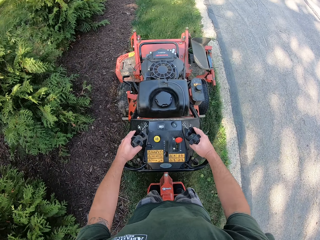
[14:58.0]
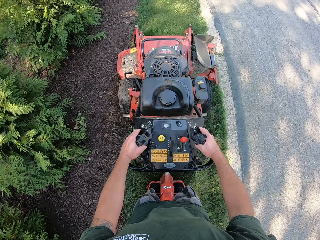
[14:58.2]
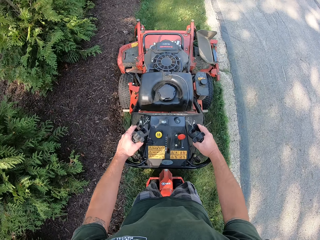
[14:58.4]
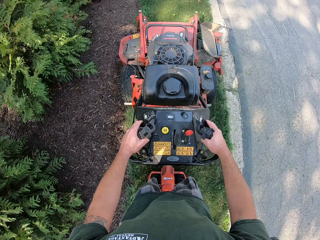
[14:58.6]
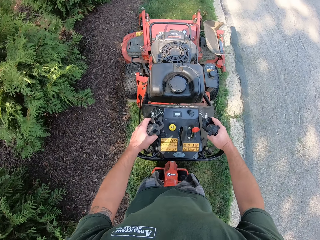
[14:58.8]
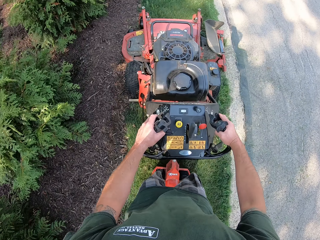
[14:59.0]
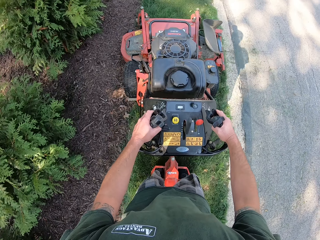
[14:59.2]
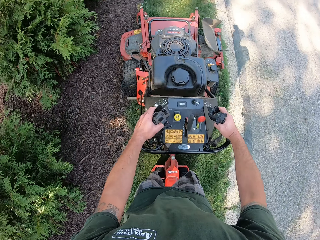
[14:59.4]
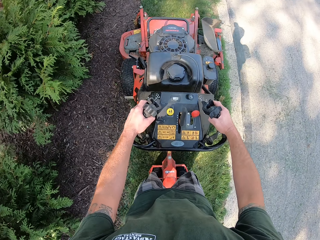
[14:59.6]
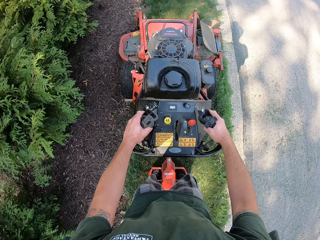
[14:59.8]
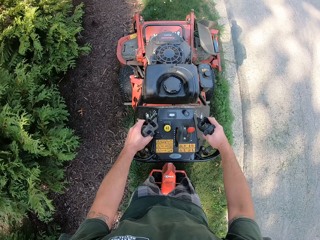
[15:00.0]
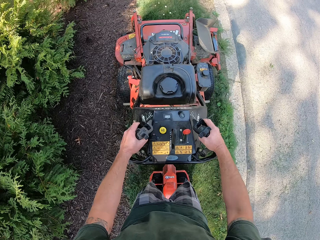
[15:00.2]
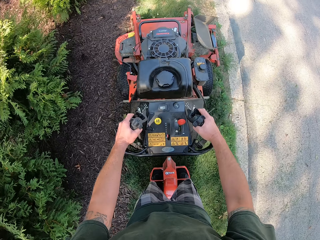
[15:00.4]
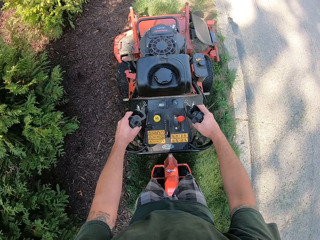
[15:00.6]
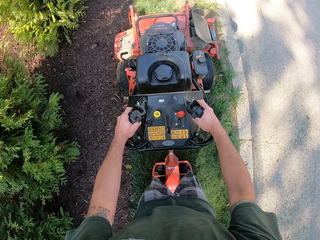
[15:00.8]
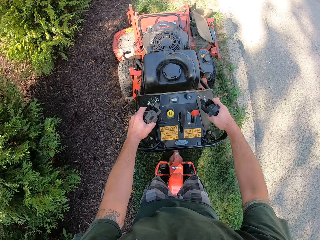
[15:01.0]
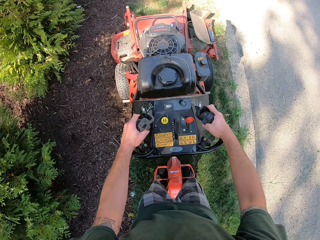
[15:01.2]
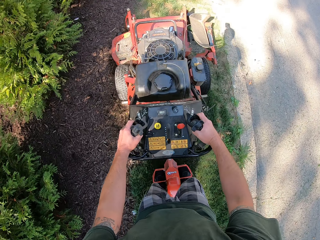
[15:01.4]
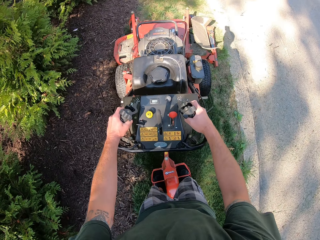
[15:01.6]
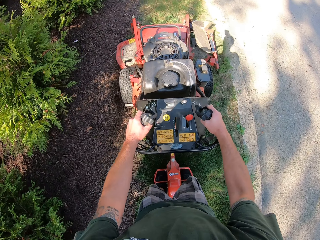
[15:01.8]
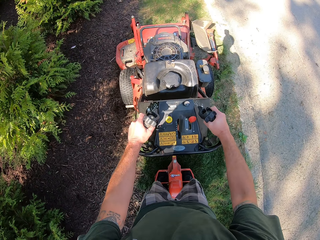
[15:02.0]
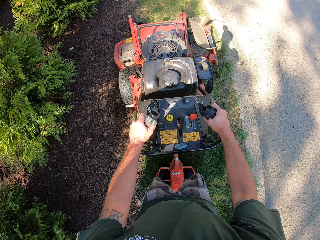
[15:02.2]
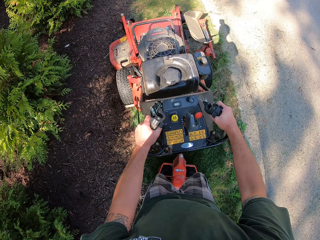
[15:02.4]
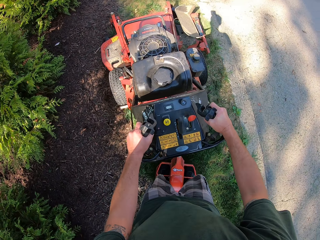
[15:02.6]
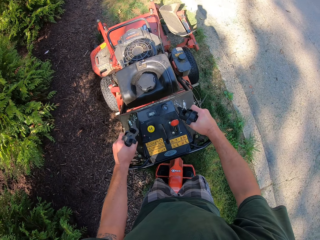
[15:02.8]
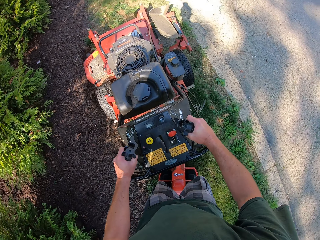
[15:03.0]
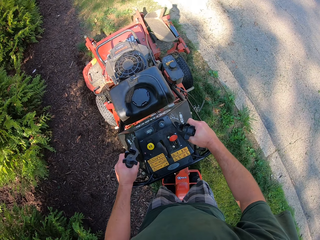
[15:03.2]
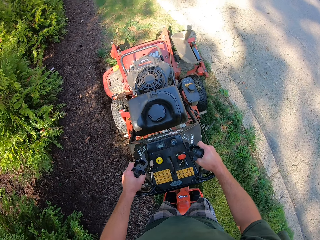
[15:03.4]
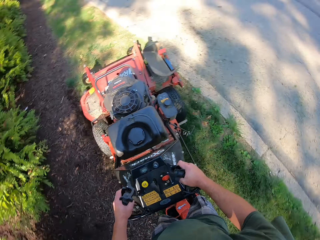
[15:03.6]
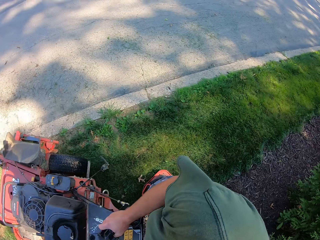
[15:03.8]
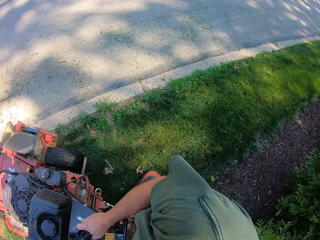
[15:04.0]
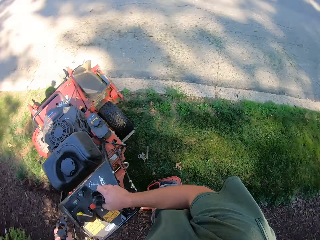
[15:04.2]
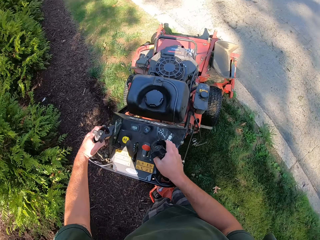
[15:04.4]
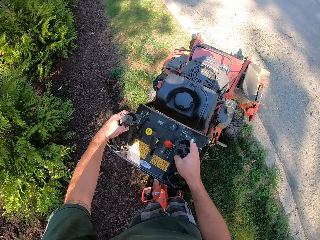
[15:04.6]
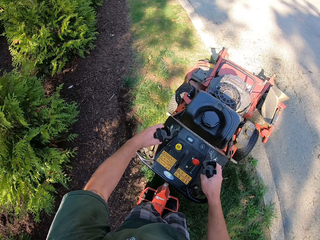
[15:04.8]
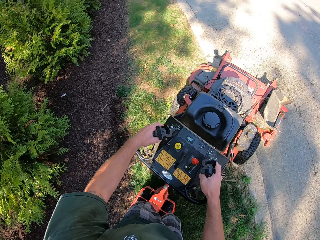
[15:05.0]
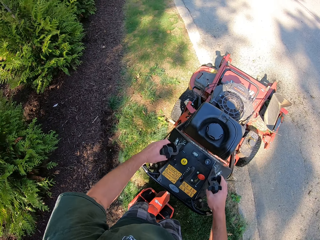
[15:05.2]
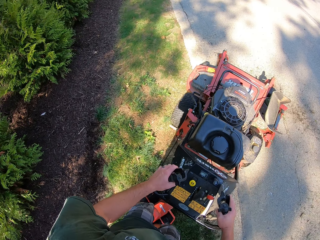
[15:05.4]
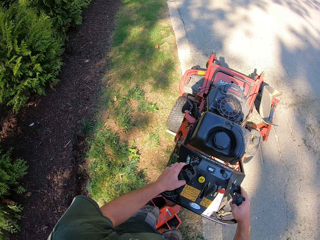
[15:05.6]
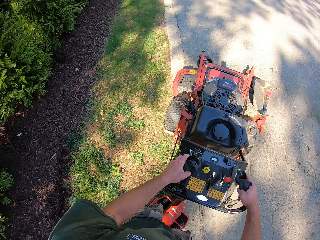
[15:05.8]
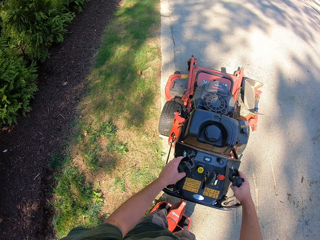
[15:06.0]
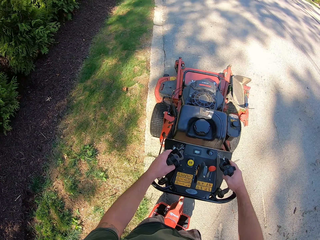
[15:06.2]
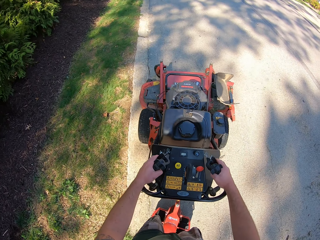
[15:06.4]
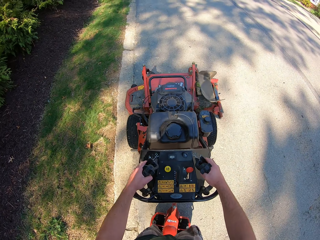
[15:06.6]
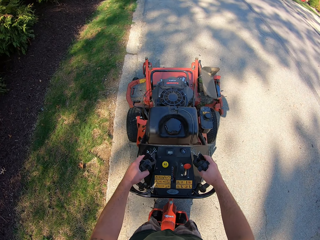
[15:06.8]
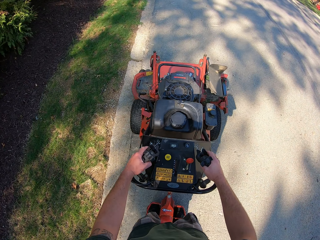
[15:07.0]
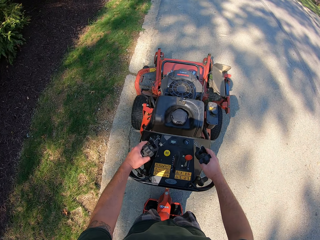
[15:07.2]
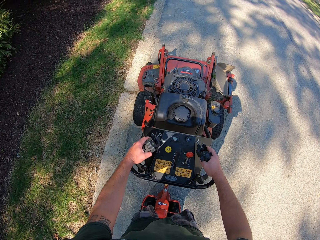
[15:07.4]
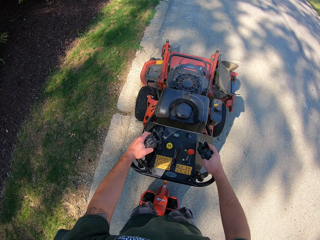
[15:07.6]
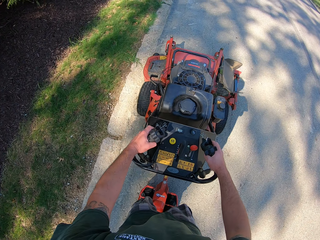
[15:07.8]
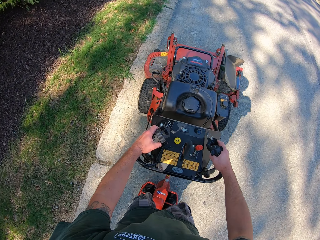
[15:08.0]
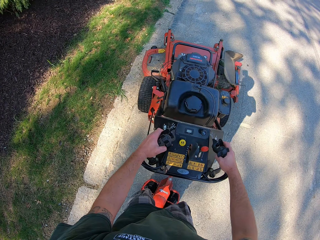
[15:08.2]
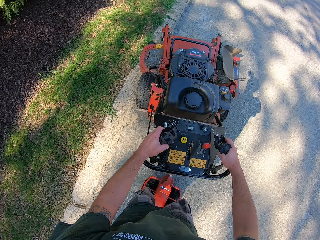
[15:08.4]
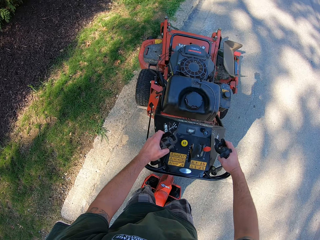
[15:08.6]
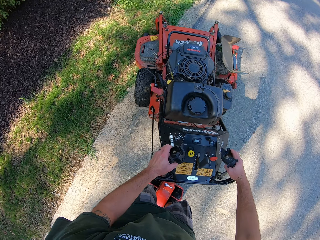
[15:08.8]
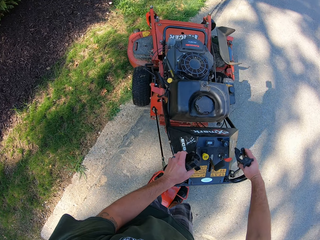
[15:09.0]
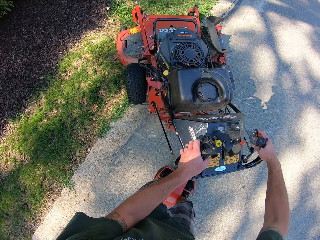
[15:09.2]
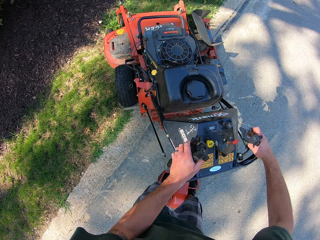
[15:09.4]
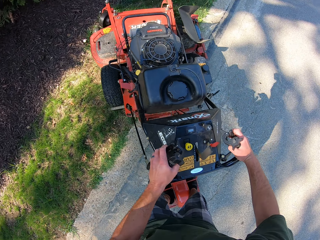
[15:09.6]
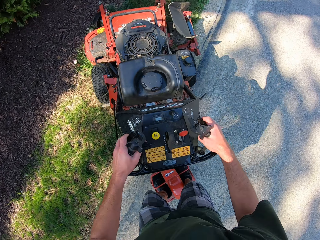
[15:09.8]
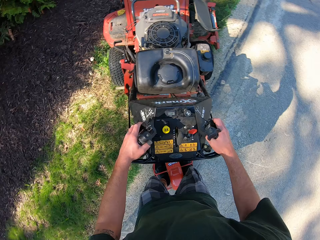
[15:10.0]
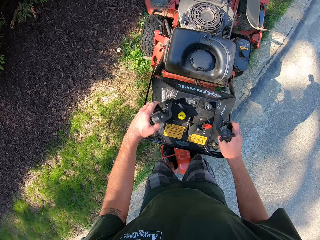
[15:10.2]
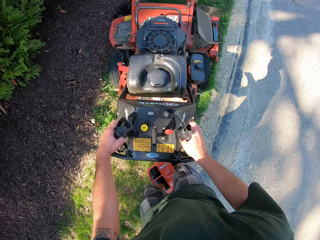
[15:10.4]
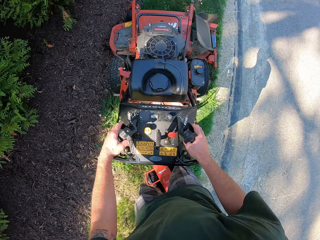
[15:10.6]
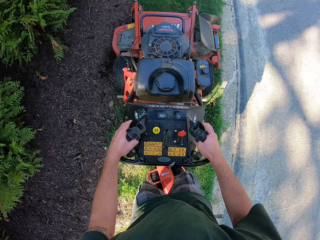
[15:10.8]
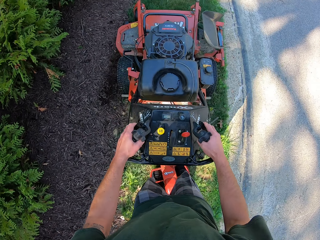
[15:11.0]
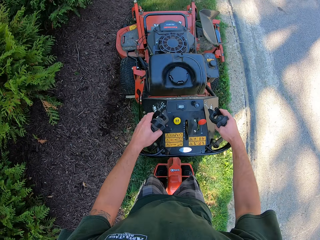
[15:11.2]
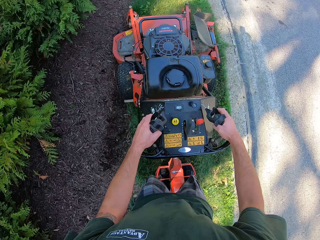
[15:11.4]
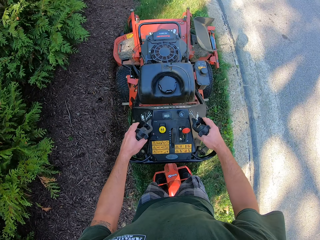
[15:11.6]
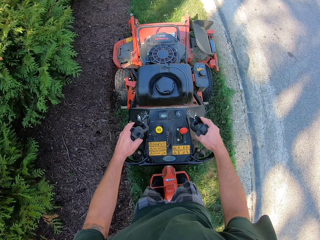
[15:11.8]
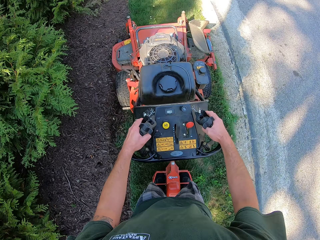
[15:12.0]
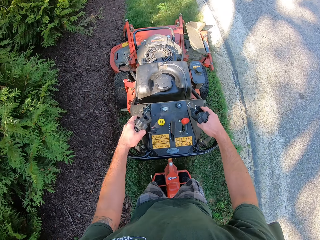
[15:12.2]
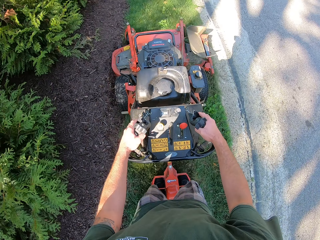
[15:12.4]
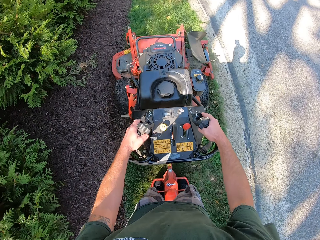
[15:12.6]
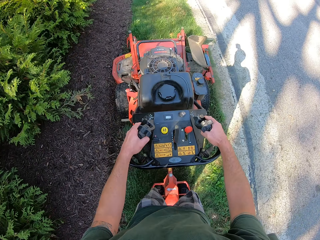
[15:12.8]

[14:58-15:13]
The camera wearer stops the lawn mower. They reverse the lawn mower. They drive the lawn mower on a tarred road. They look around. They drive the lawn mower on the lawn. They cut the grass with the ride-on lawn mower on the ground.

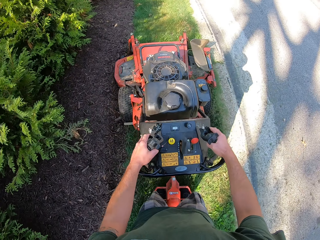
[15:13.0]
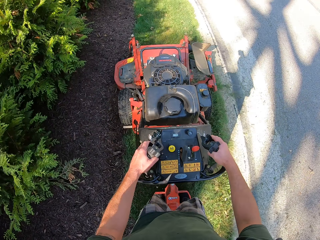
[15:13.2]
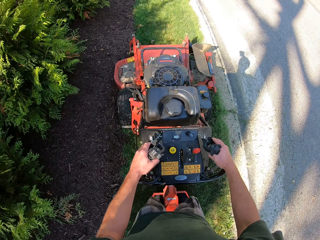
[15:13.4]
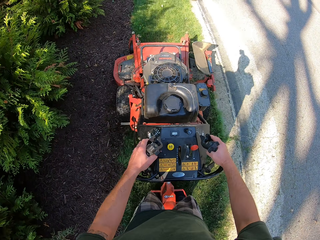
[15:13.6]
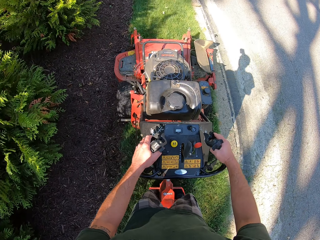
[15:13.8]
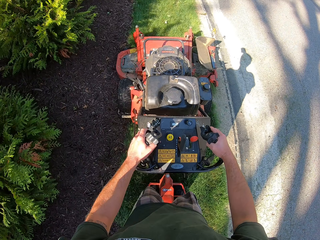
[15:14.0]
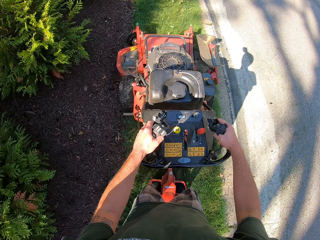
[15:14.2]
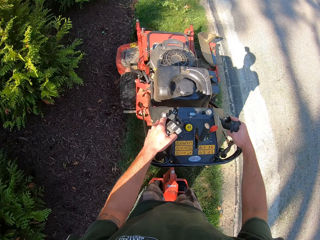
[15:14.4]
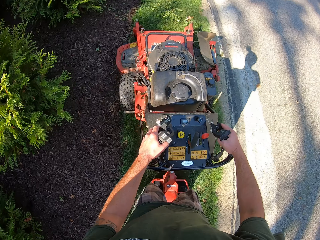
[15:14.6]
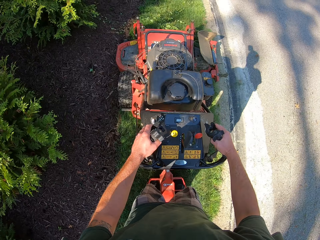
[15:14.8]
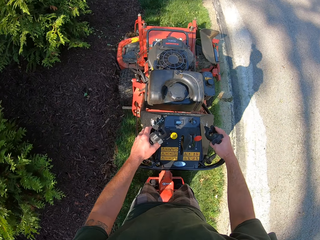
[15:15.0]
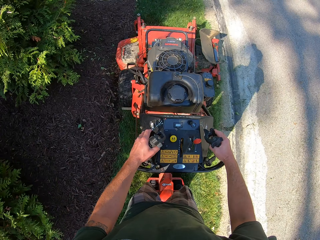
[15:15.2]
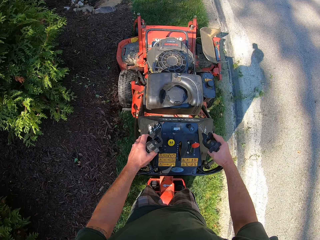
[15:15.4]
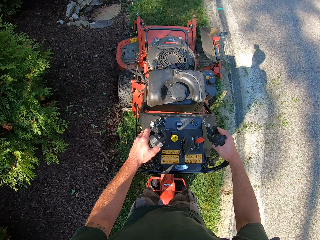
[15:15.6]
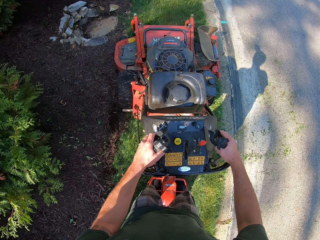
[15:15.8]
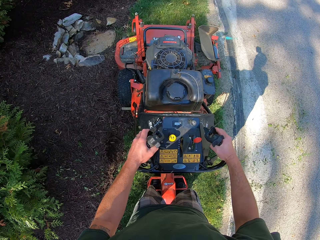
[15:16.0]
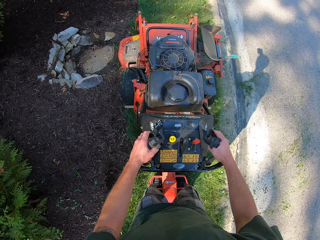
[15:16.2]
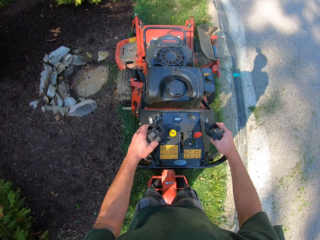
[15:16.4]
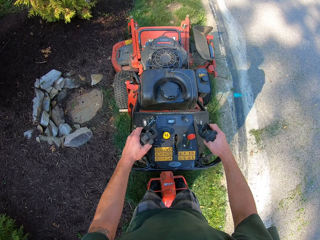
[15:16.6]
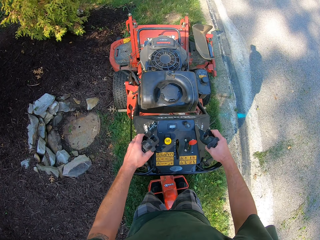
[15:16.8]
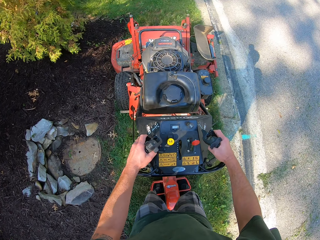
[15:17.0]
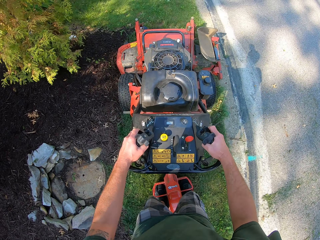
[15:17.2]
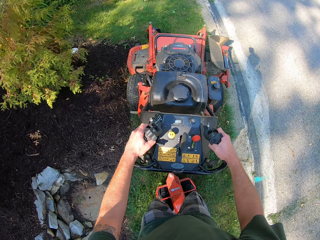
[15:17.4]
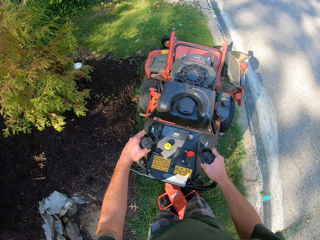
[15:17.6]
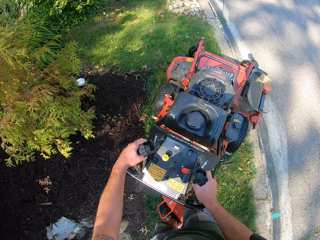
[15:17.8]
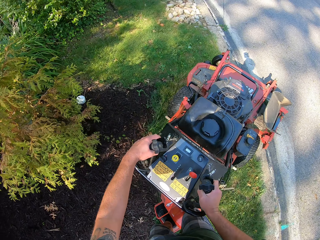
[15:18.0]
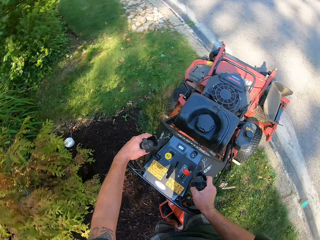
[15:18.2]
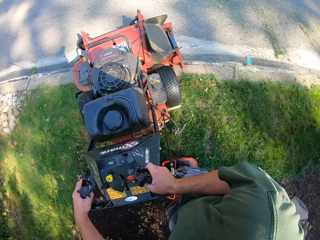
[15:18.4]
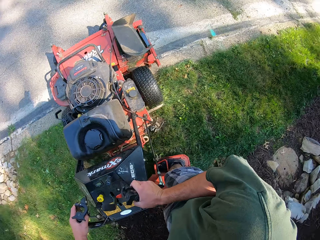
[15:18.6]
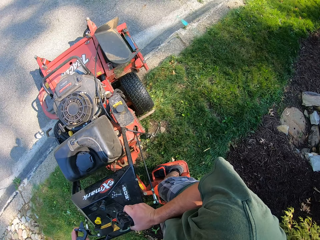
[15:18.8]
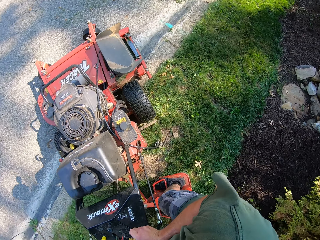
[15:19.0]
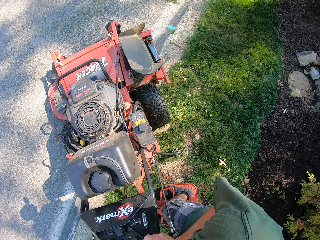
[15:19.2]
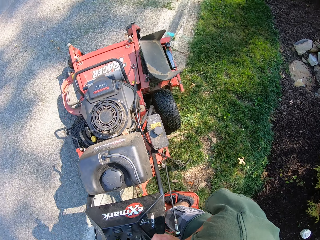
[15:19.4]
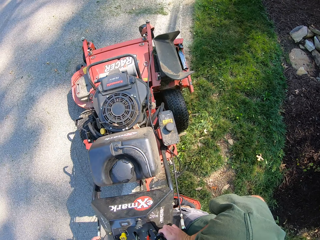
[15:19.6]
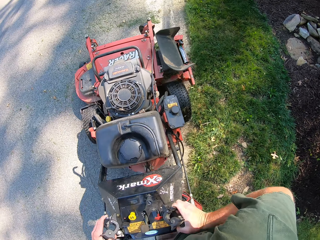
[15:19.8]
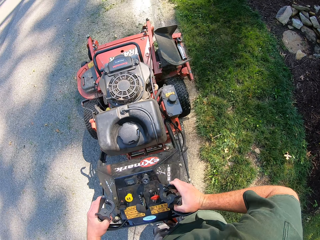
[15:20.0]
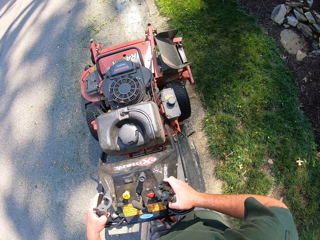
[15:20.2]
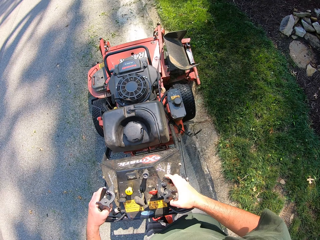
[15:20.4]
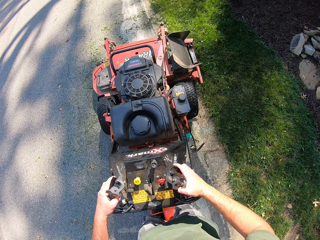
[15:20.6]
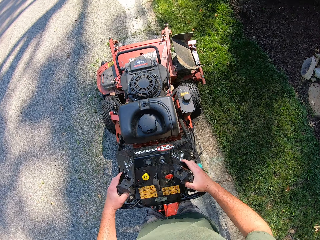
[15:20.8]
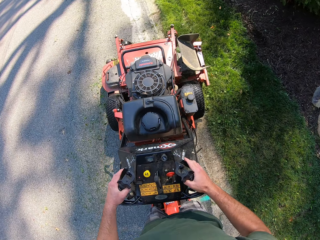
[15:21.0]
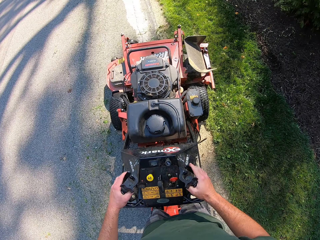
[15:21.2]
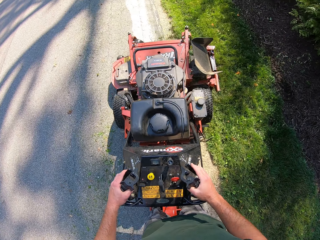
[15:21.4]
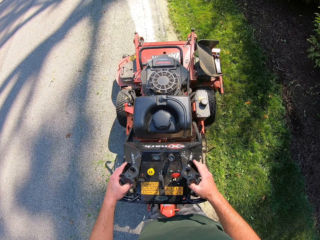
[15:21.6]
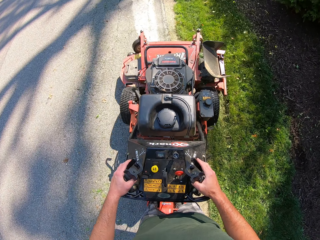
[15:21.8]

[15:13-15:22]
The camera wearer turns the lawn mower around to the tarred road. They look around. They drive the lawn mower on the tarred road.
